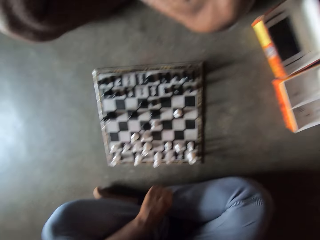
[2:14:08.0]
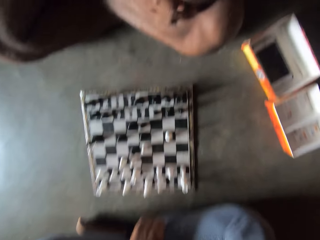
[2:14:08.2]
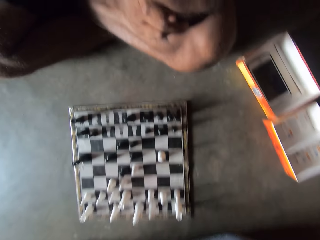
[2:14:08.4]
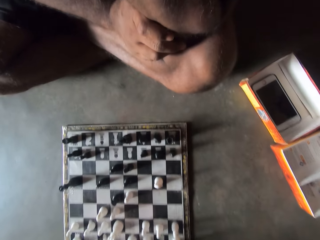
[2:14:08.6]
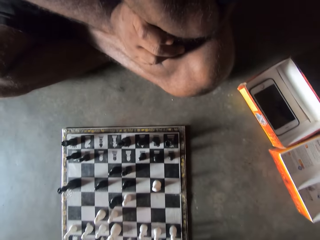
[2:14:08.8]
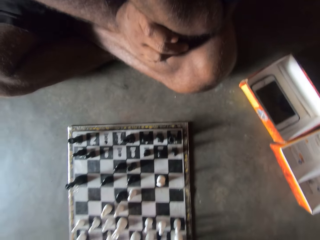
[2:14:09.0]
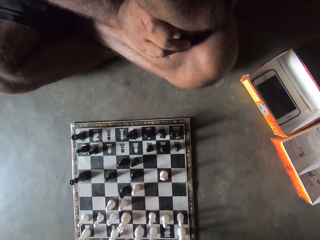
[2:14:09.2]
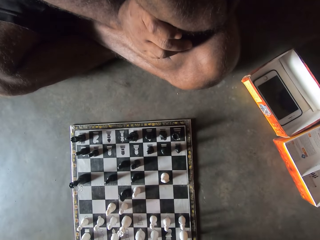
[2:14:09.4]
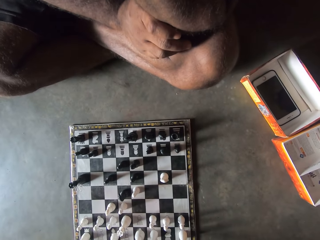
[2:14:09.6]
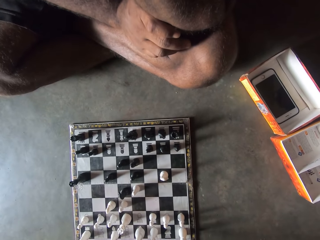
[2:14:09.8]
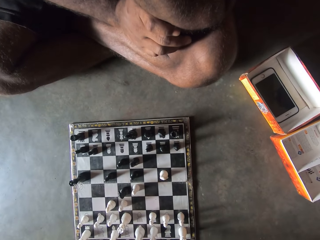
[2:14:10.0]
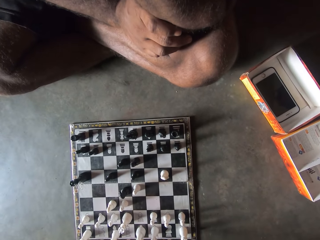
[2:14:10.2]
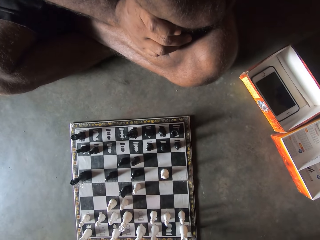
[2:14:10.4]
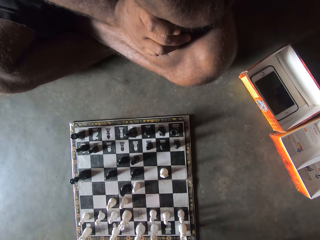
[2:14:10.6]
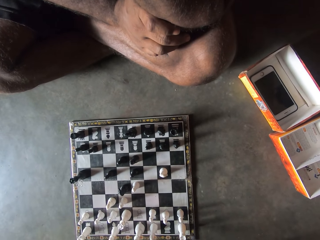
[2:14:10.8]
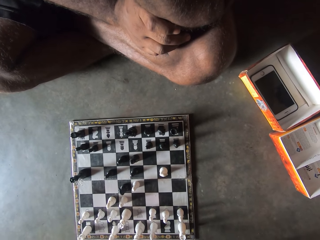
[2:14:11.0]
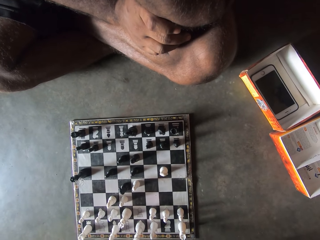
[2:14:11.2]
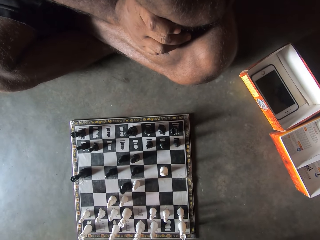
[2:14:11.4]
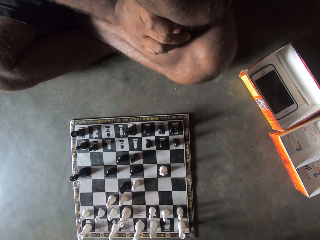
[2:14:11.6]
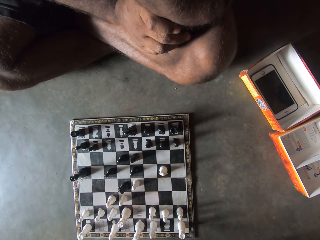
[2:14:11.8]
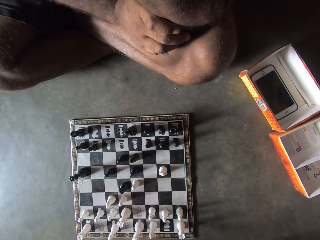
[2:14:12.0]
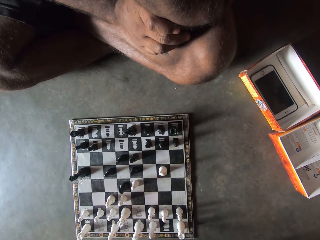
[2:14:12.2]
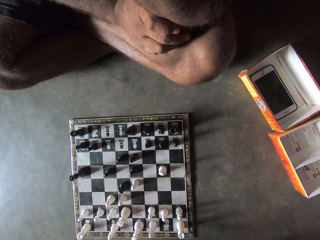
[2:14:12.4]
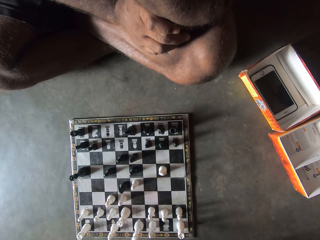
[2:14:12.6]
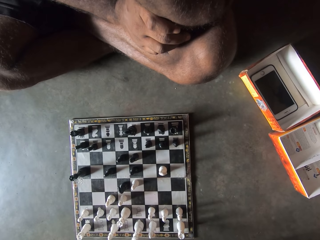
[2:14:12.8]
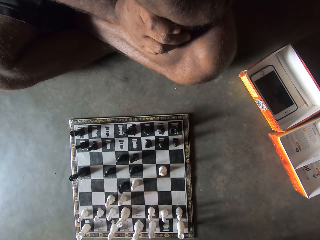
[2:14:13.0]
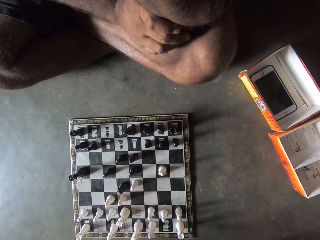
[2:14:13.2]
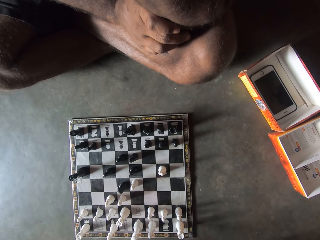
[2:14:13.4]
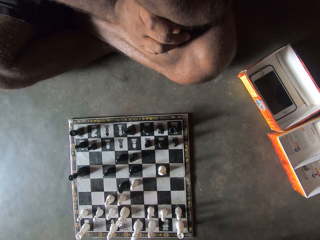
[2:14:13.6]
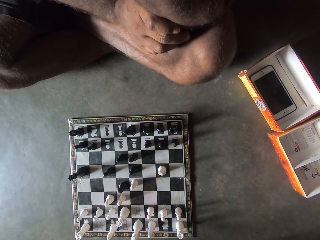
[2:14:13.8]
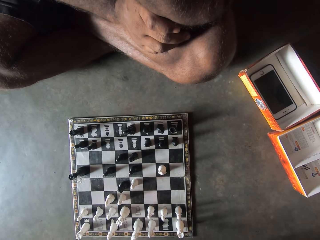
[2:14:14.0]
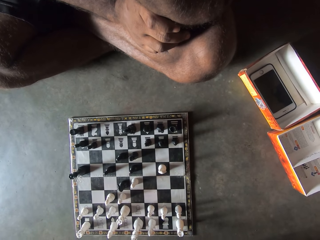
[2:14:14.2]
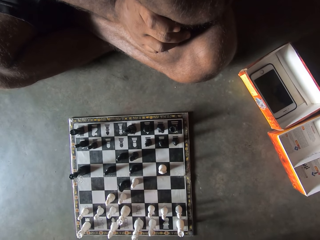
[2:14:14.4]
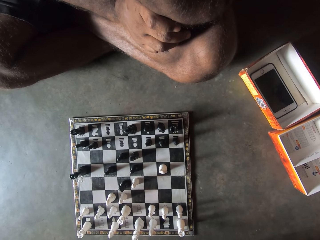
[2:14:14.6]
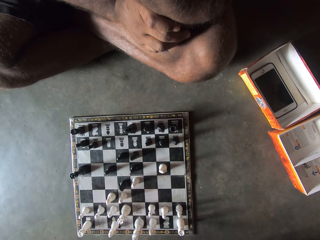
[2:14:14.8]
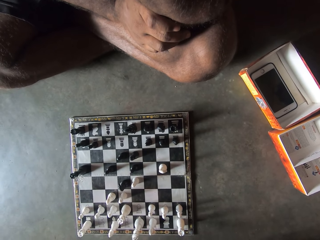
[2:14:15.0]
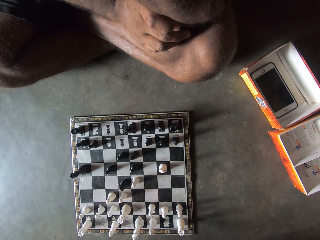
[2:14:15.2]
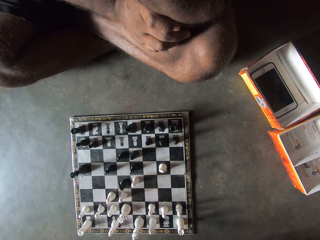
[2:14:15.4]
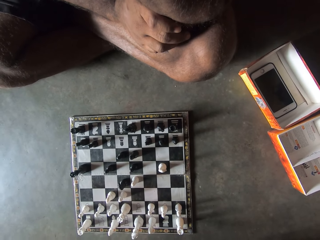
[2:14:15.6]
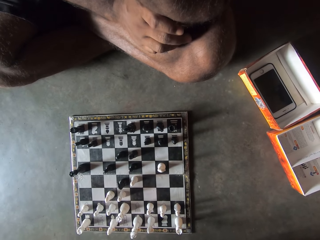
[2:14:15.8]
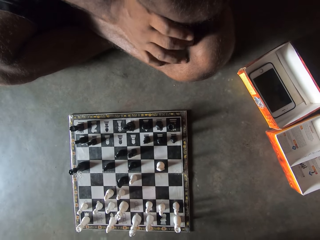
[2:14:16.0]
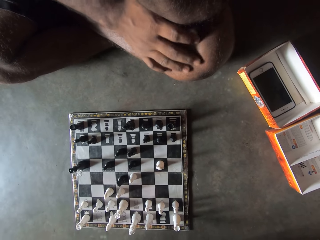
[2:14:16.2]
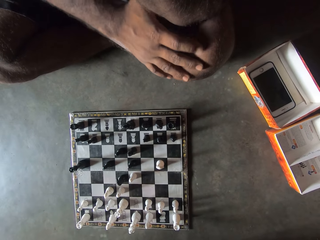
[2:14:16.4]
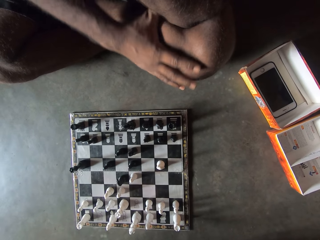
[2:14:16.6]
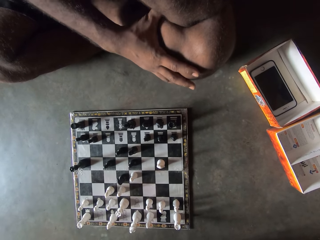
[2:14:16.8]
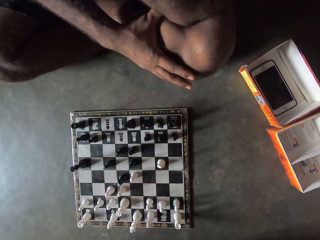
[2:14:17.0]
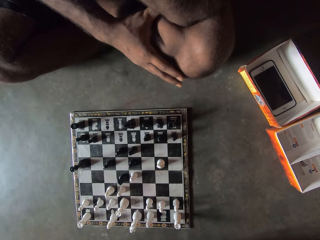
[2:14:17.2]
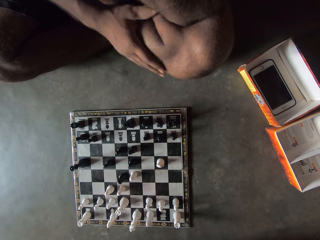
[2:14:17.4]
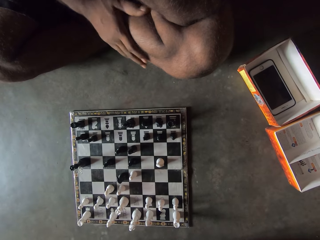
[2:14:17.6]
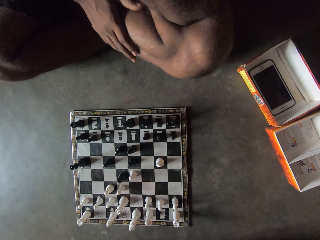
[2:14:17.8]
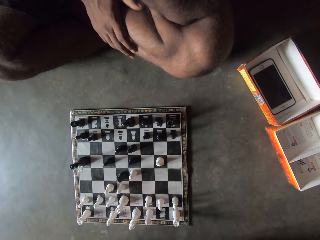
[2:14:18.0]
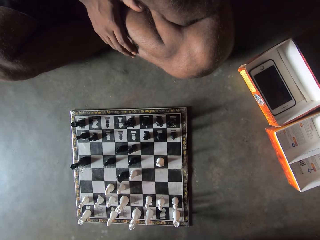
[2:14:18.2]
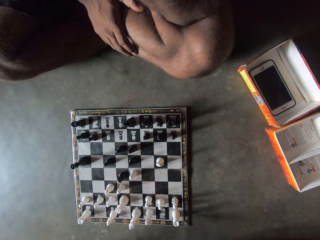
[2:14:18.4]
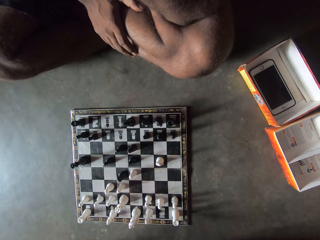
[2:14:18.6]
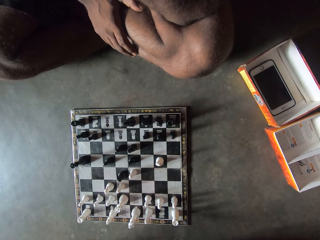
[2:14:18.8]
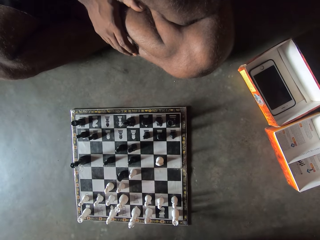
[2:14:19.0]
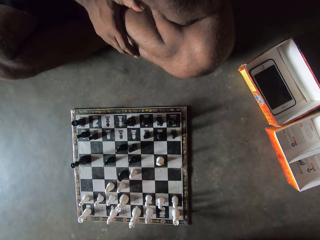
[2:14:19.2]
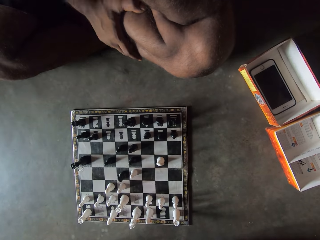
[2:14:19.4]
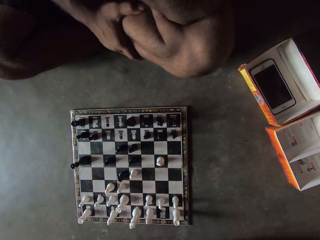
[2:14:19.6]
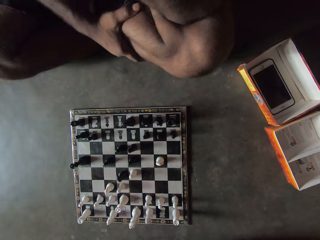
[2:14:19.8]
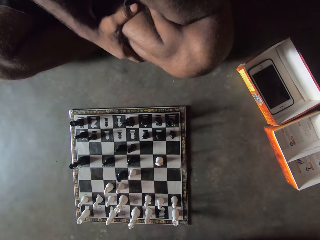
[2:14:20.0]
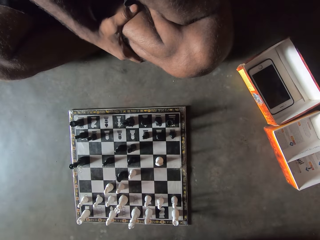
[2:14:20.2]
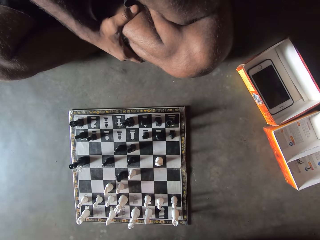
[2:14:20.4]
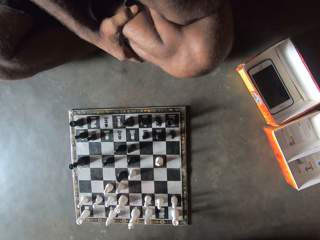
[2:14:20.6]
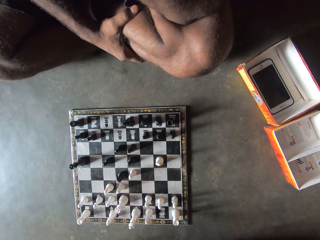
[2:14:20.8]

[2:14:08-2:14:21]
The camera wearer looks at a chessboard on the floor. A man rubs a knee with a hand. The man moves his right hand around his leg.

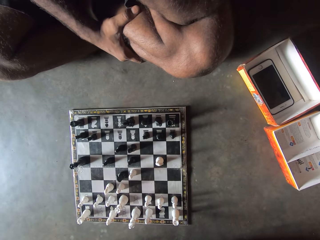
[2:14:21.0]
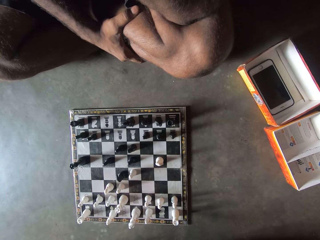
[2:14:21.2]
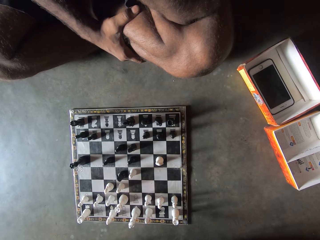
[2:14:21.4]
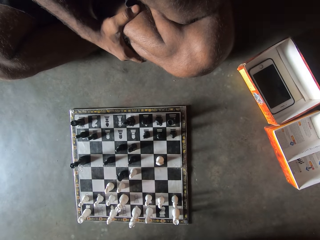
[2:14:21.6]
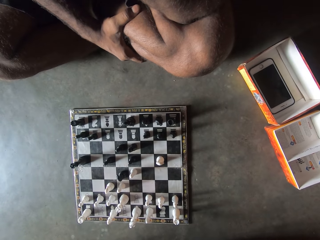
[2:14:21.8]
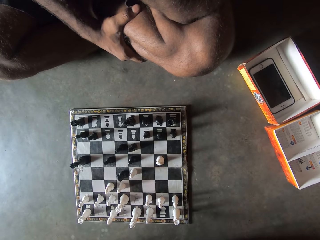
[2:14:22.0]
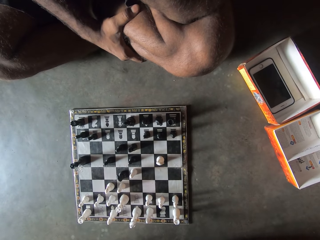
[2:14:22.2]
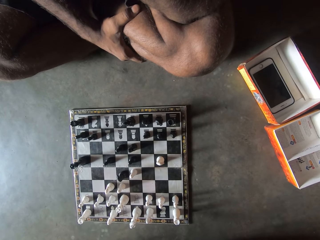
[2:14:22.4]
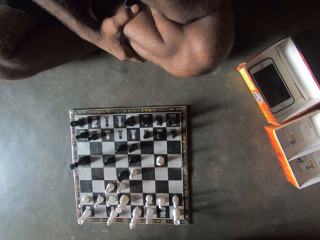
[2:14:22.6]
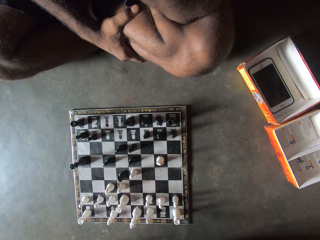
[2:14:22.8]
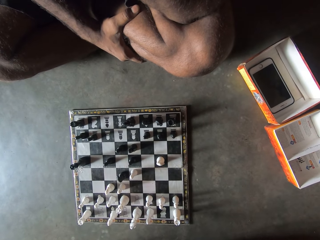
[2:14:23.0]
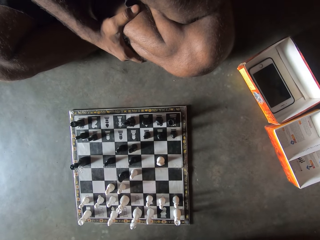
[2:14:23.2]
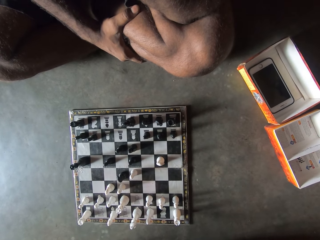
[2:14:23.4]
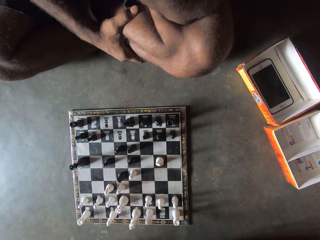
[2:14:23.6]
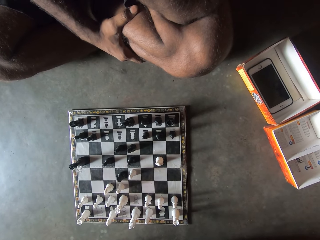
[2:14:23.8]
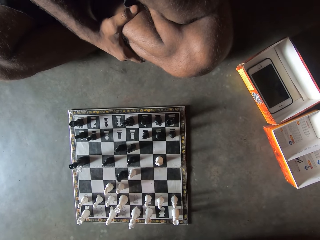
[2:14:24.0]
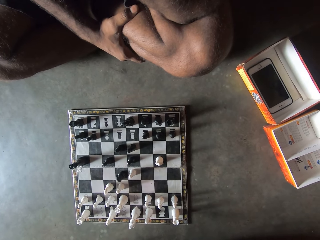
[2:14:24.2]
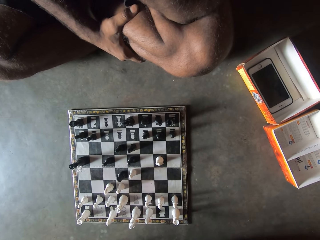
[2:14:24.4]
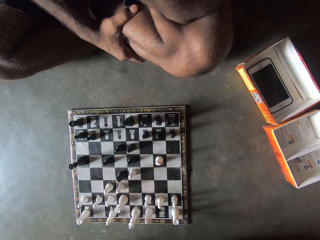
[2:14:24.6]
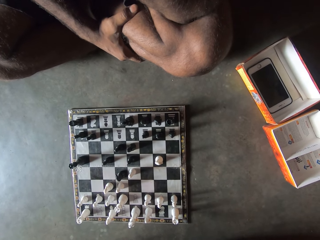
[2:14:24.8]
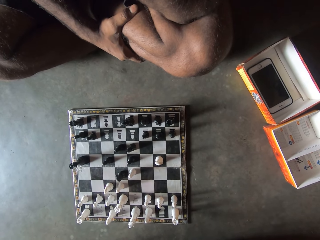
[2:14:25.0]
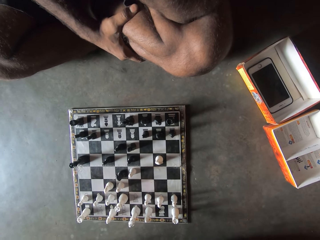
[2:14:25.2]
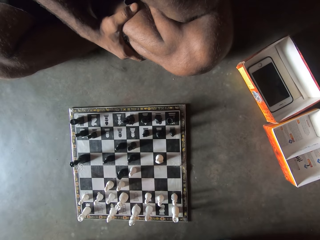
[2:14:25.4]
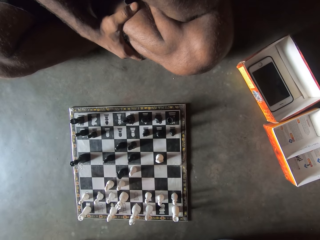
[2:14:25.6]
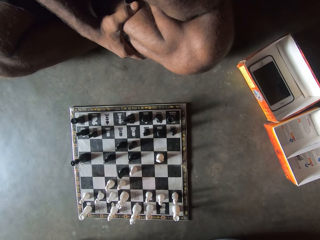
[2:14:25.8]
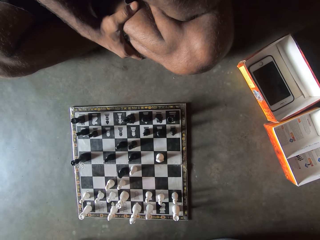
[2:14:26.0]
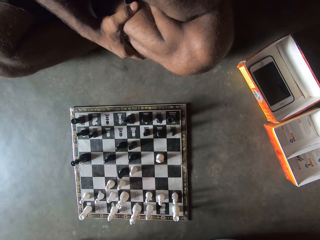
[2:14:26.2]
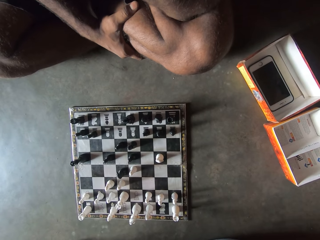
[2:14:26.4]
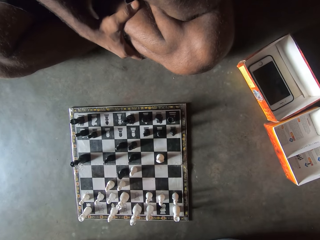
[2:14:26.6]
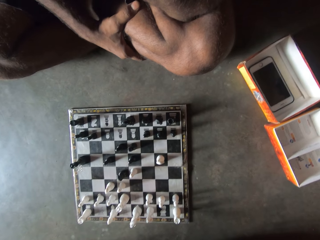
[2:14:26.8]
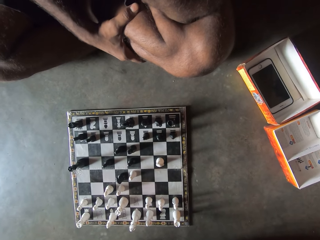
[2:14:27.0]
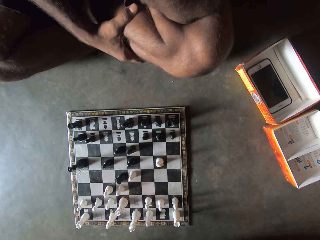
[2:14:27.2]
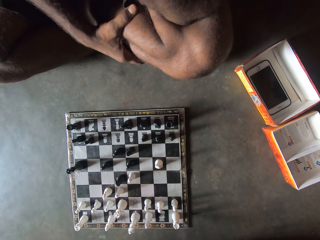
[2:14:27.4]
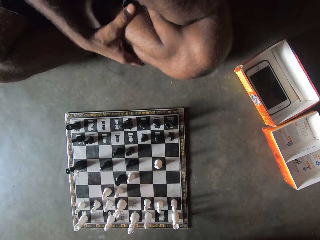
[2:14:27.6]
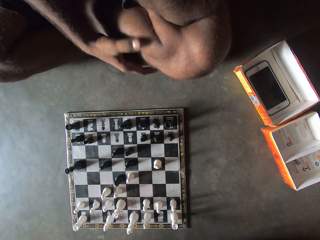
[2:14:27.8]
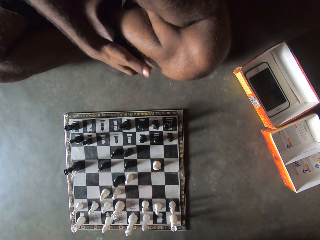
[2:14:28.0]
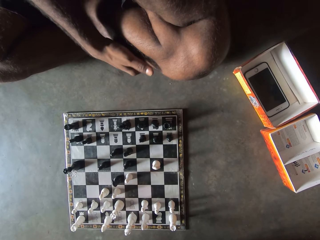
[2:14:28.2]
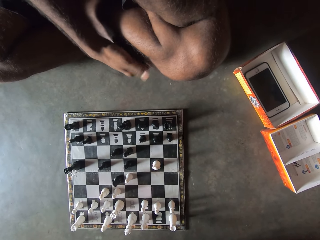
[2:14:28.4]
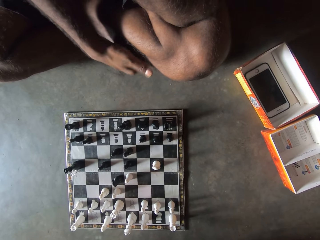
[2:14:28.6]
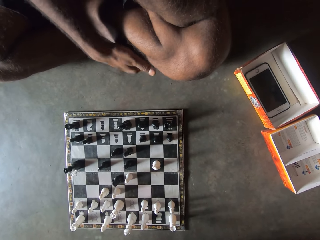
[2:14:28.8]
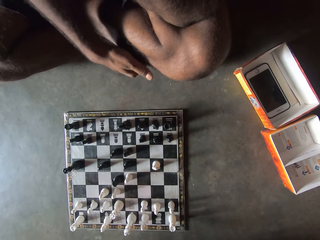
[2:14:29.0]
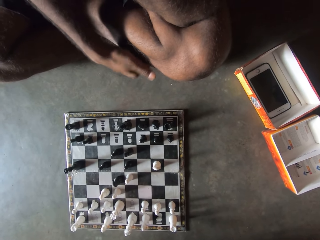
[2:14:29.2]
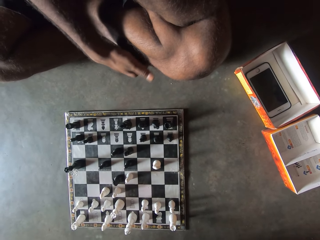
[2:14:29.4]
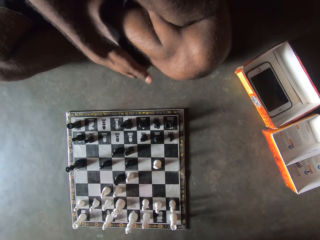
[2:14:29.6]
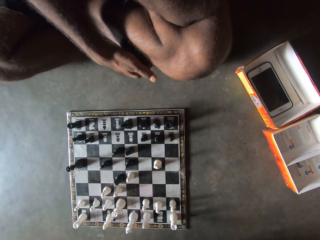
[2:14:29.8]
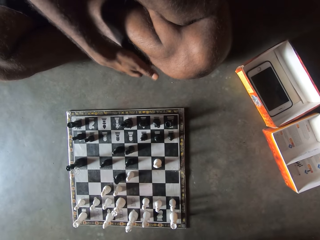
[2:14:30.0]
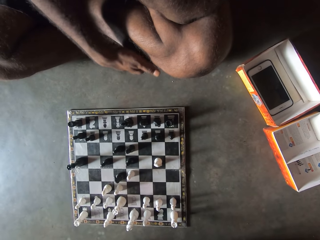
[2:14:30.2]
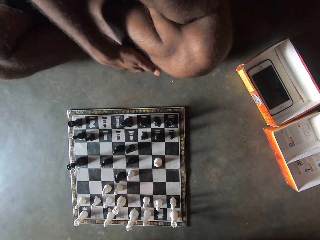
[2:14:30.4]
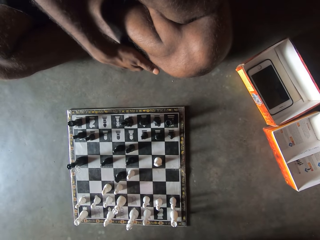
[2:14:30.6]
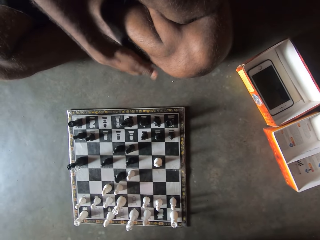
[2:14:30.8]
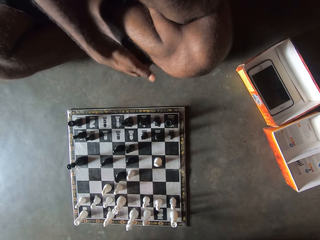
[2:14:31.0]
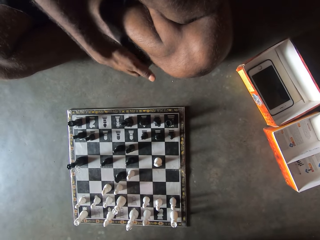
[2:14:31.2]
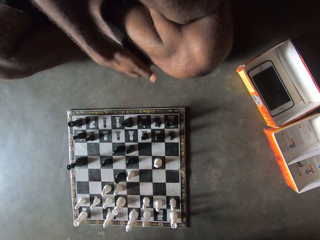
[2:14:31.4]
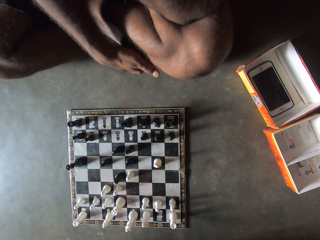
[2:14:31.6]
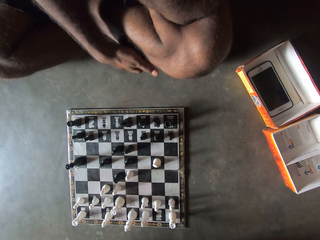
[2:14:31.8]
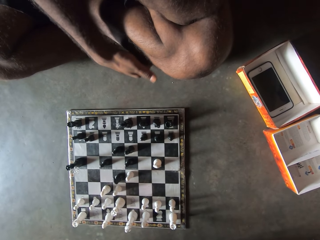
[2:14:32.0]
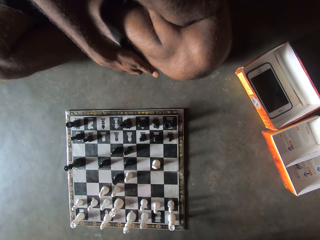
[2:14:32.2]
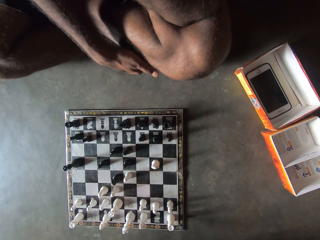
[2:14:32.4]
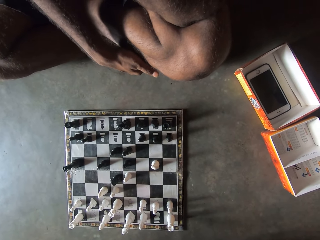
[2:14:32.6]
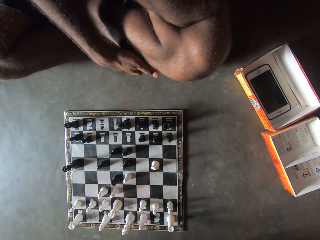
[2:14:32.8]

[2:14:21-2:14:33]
A man looks at a chessboard on the floor. The man taps a leg with a hand.
